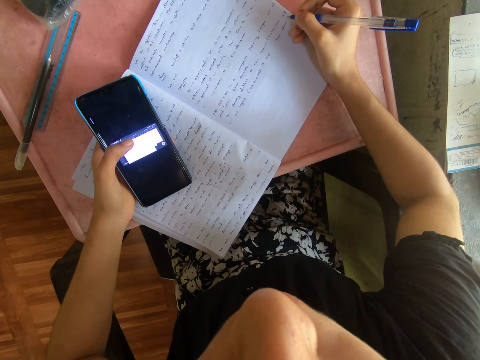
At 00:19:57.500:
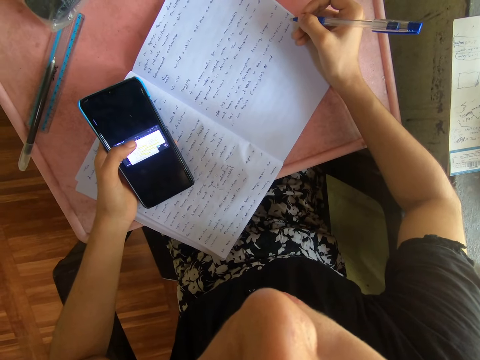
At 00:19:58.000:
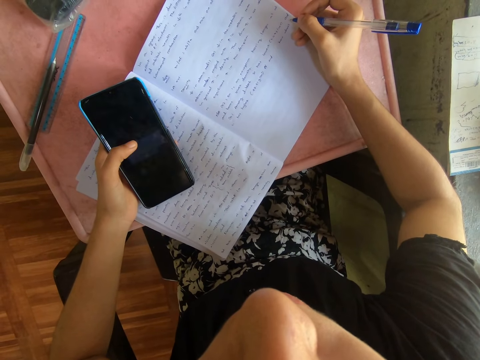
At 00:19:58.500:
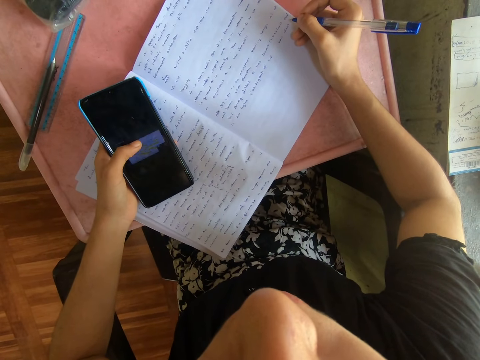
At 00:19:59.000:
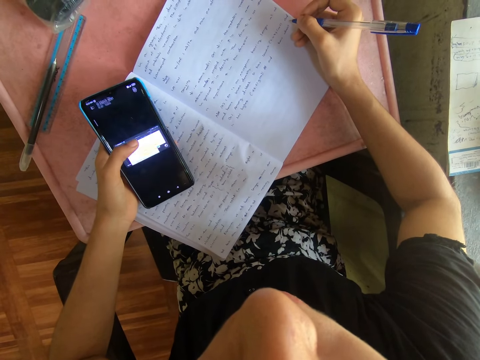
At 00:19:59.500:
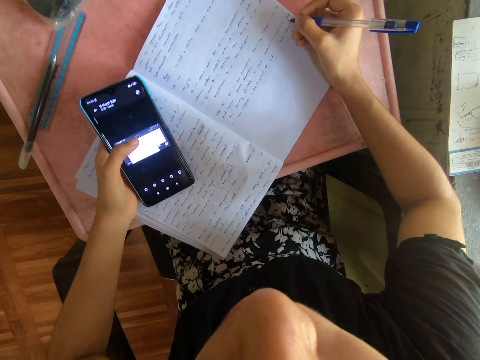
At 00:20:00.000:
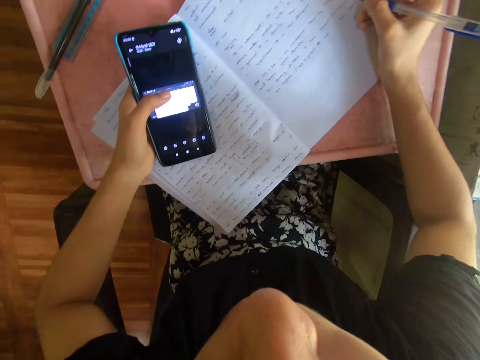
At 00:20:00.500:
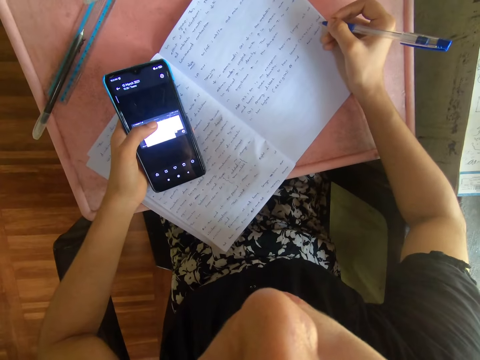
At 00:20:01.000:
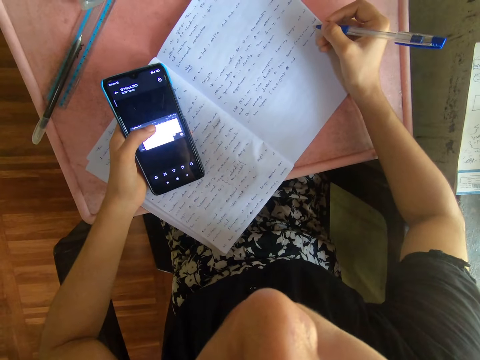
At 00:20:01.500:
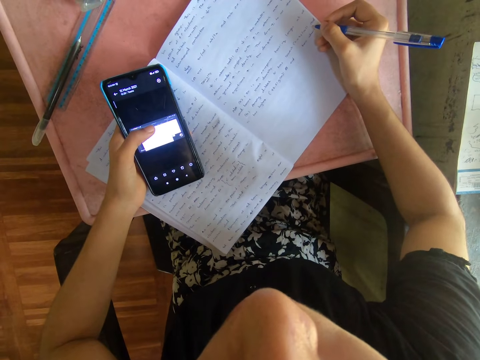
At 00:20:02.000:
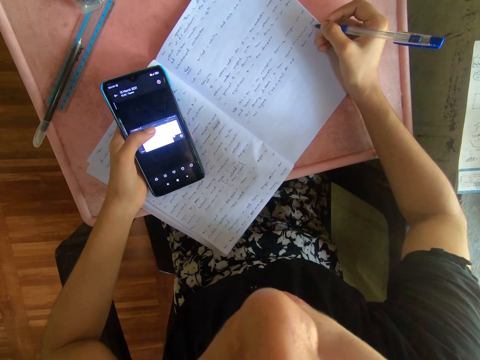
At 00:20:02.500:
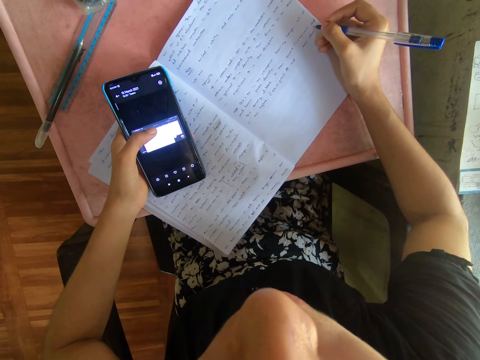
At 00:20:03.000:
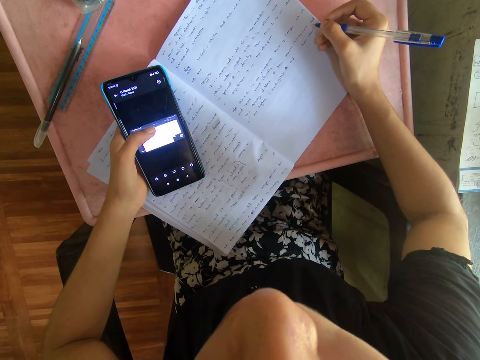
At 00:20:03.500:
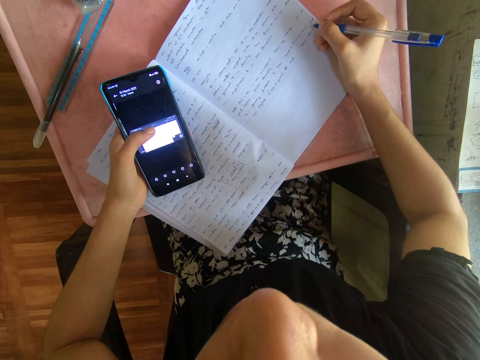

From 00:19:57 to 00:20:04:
The camera wearer looks at the phone.

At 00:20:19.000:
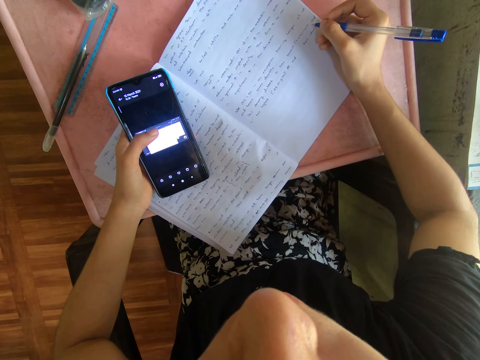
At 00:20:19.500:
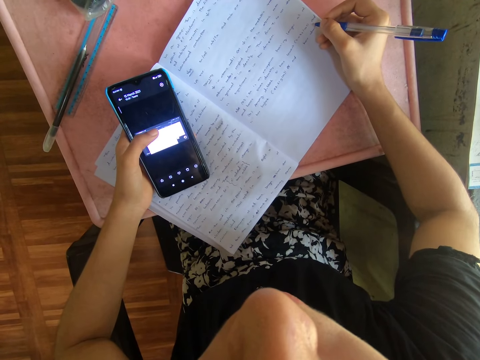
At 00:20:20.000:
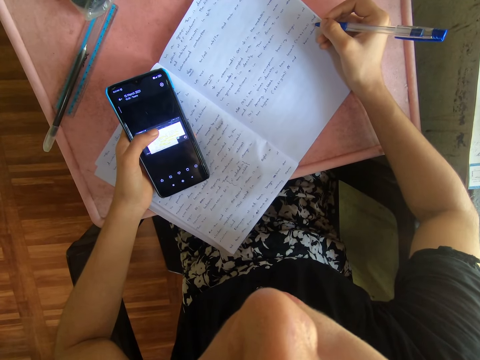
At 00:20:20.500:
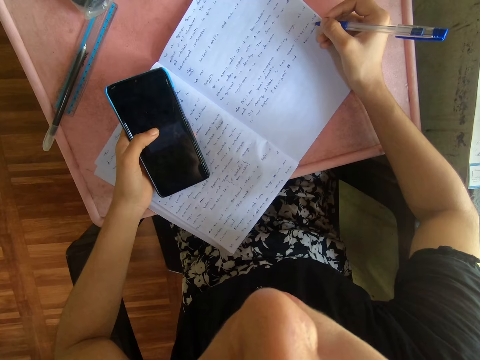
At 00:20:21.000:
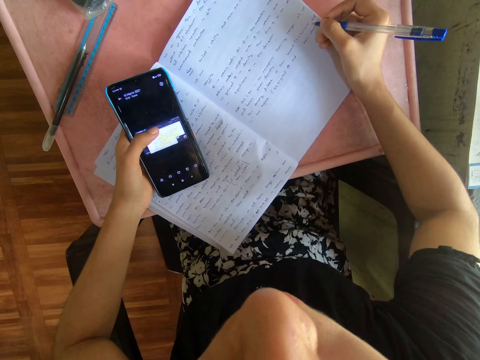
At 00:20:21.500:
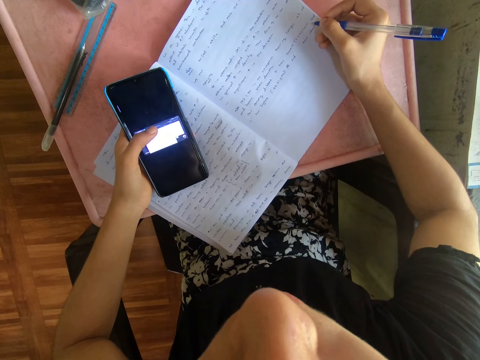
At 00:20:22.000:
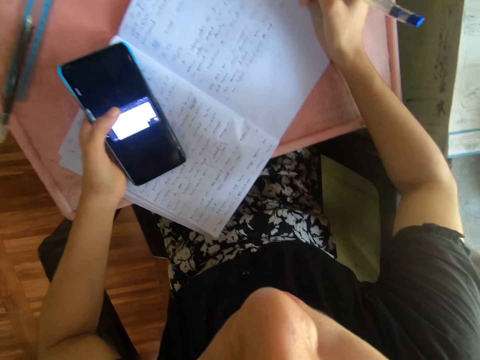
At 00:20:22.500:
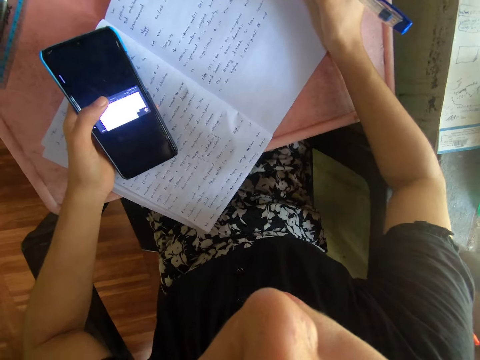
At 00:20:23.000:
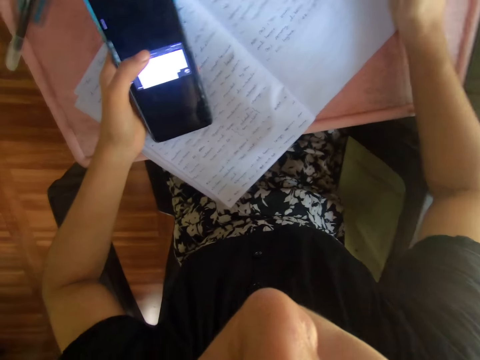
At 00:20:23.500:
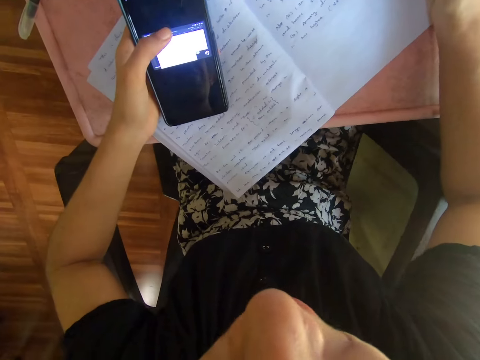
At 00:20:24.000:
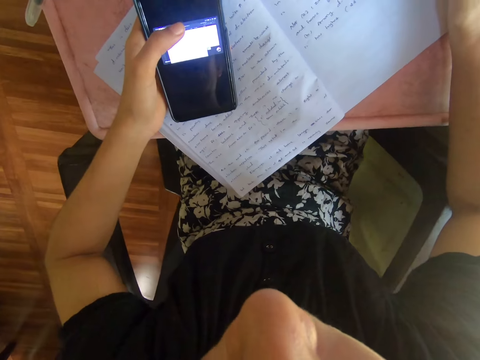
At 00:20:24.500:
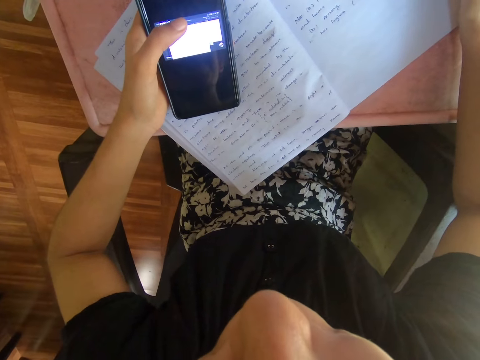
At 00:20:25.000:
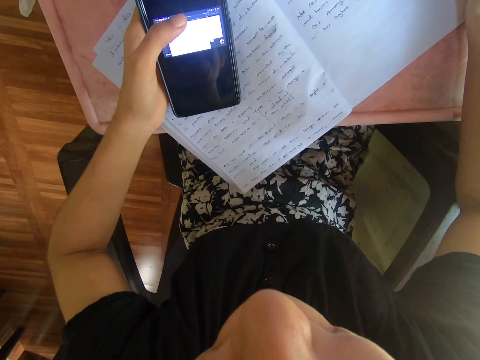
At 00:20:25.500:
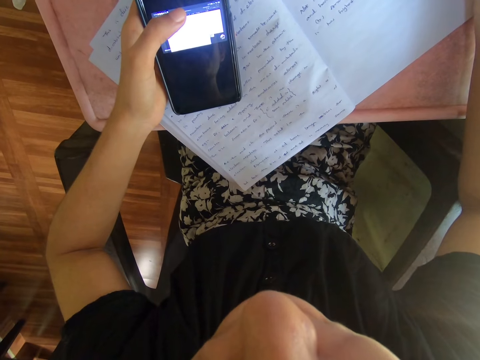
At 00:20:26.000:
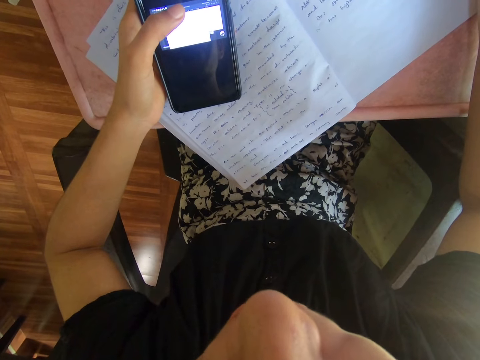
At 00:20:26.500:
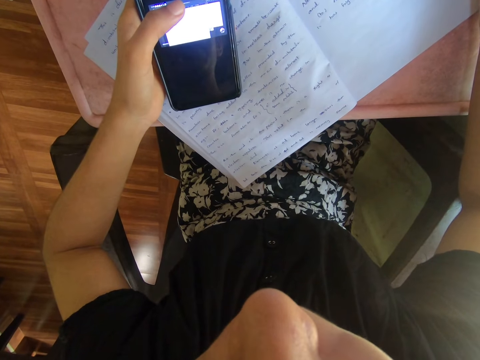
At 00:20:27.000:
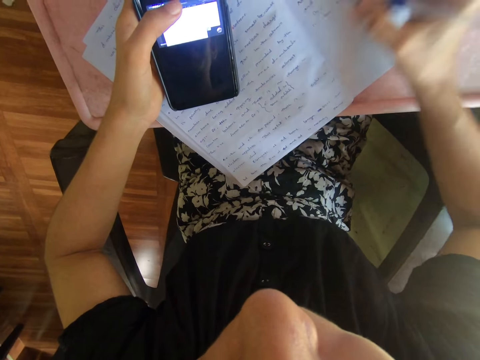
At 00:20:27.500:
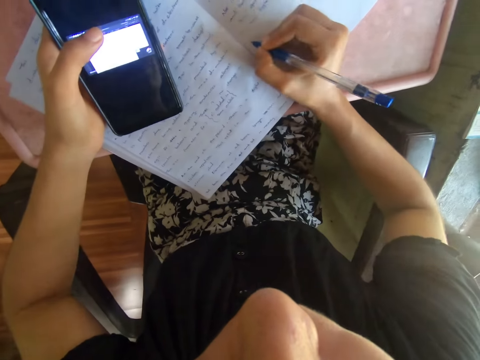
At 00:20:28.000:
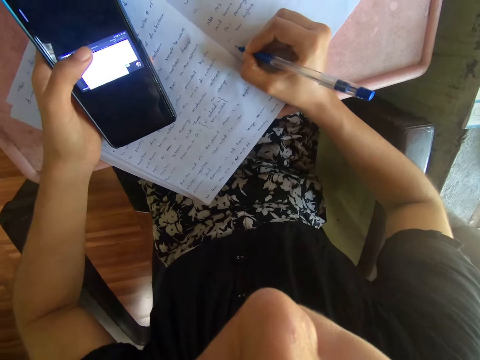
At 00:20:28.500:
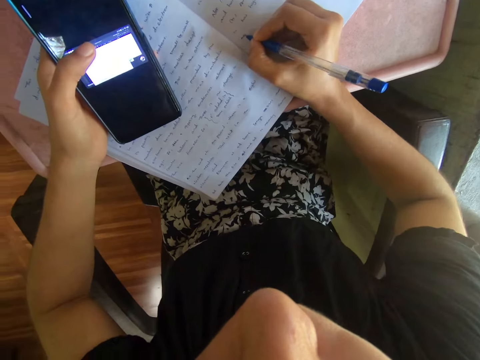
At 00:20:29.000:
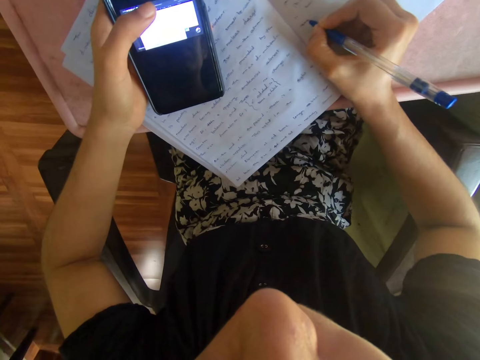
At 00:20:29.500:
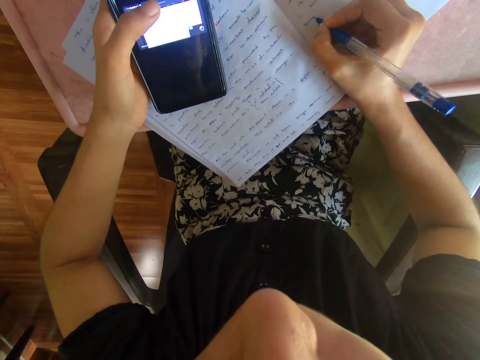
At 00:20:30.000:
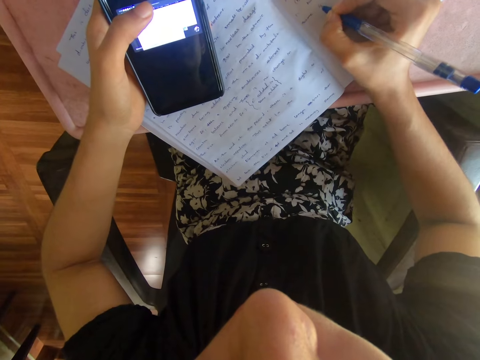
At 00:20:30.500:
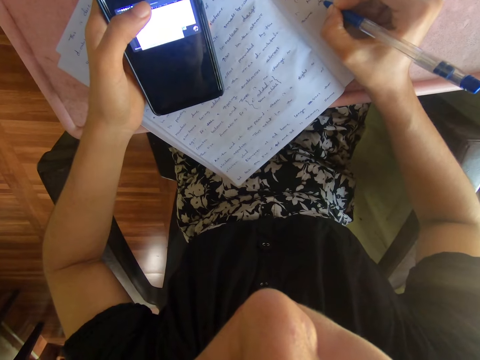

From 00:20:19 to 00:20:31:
The camera wearer operates the phone. They write on the book.

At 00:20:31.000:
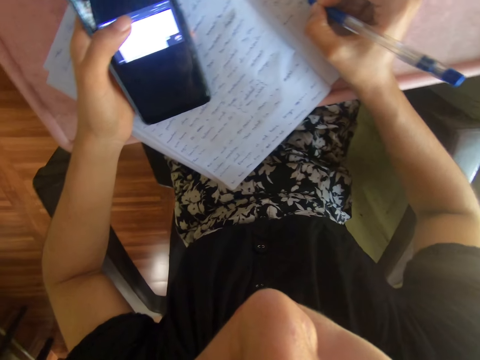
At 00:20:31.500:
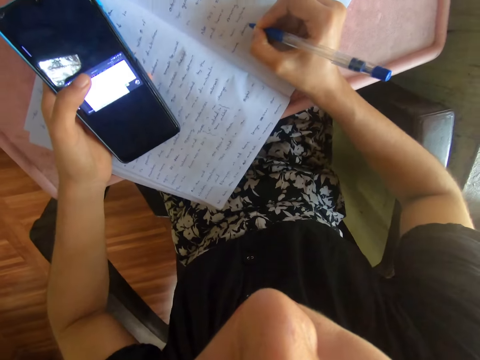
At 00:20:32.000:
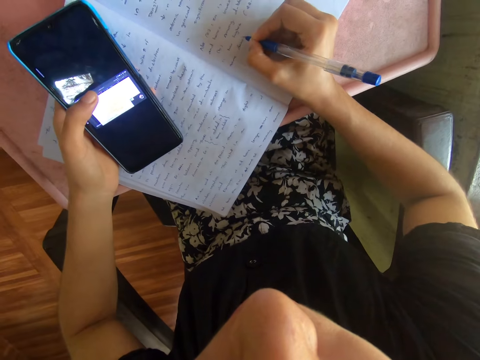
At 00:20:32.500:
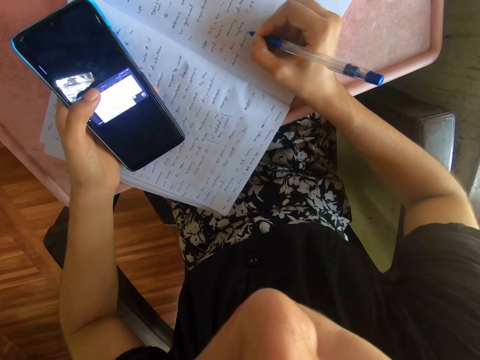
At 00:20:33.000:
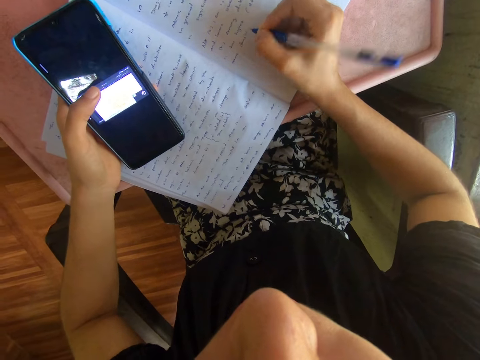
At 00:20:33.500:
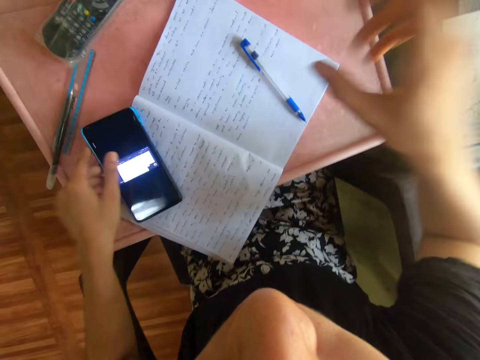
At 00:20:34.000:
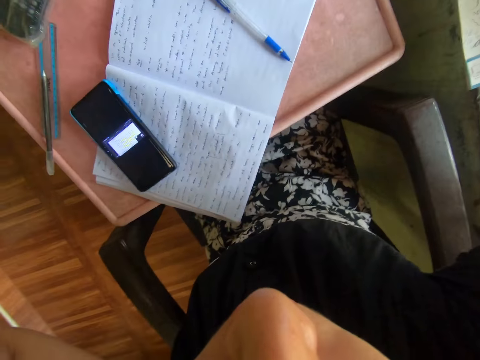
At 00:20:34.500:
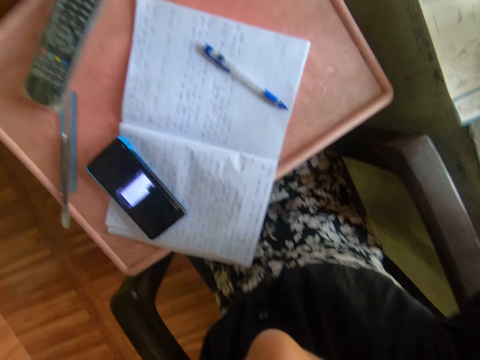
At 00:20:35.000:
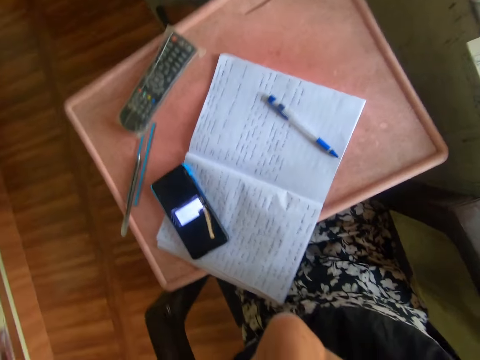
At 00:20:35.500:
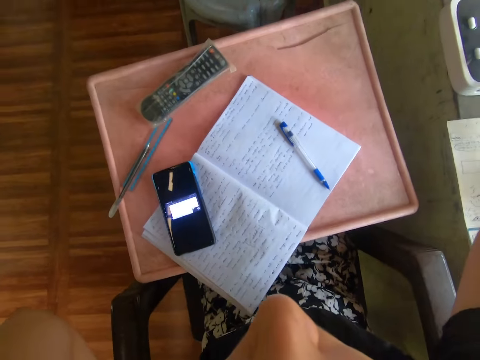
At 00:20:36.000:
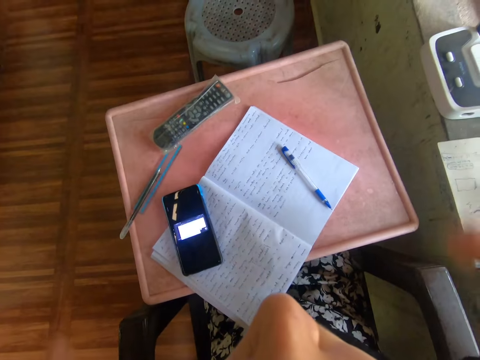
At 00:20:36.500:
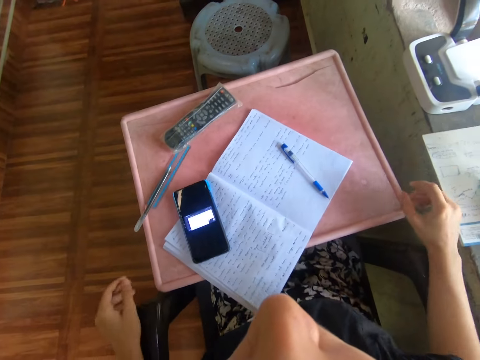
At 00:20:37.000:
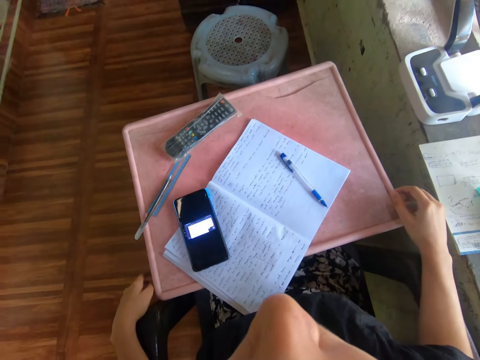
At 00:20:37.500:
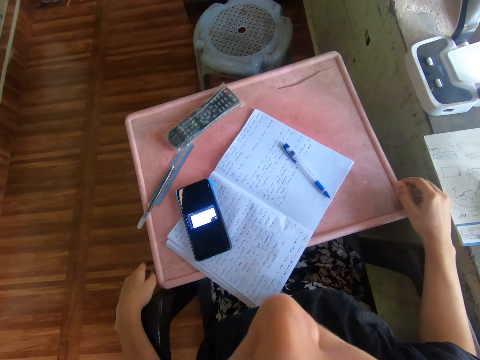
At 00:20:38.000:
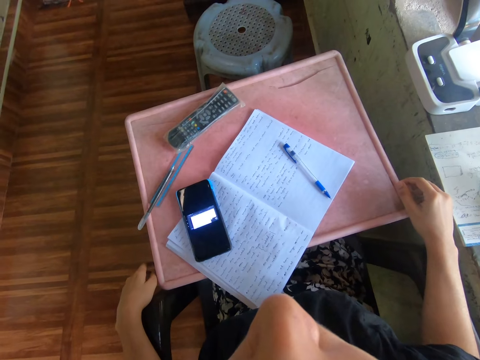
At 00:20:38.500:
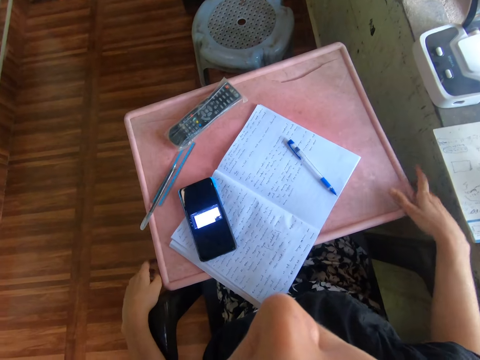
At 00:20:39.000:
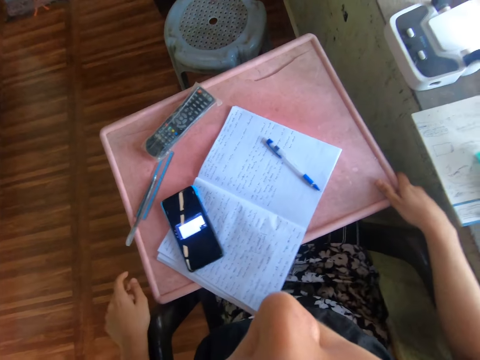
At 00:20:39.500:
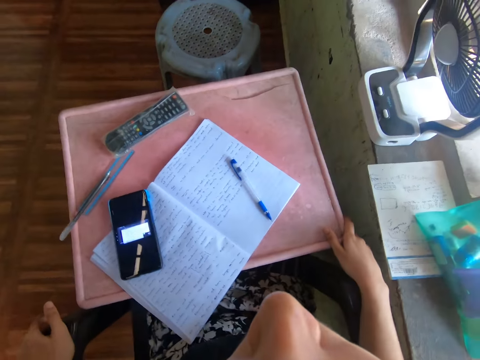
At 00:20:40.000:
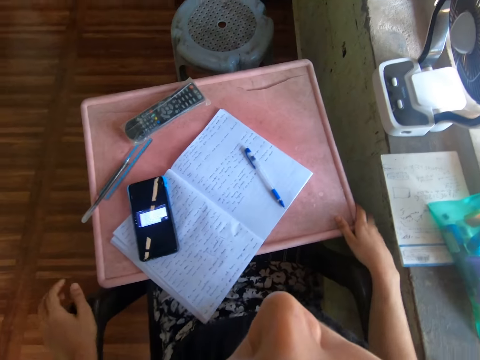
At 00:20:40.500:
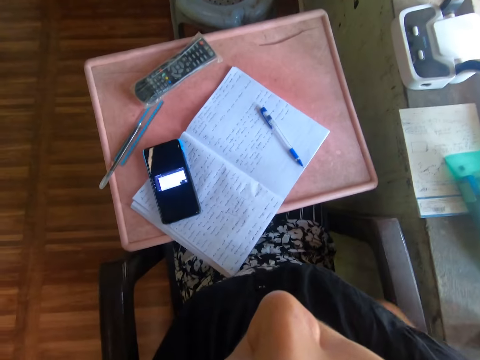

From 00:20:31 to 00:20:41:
The camera wearer drops the pen on the book. They drop the phone on the table. They lift both hands up and adjust the camera. They hold the table.
